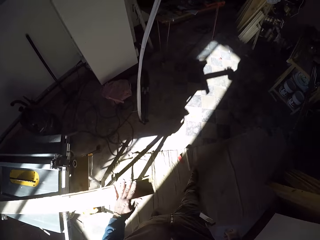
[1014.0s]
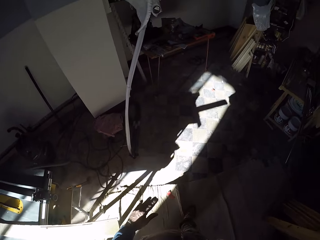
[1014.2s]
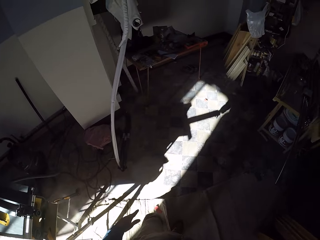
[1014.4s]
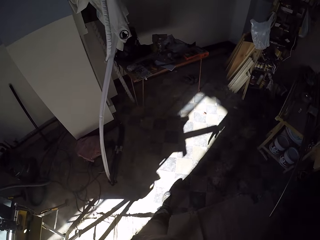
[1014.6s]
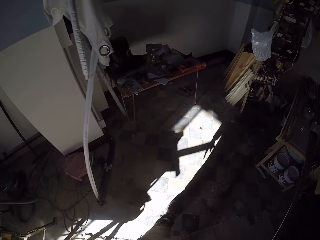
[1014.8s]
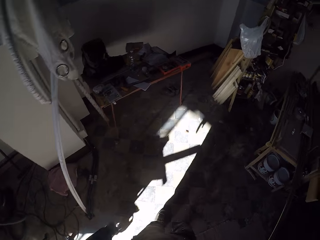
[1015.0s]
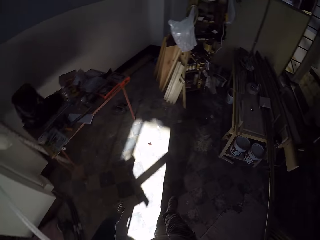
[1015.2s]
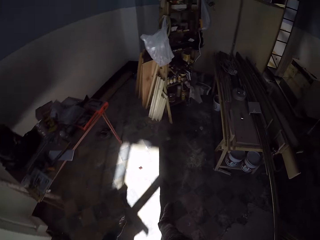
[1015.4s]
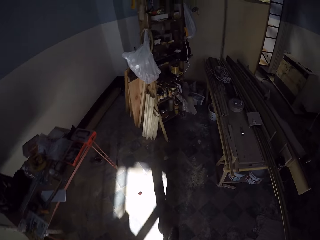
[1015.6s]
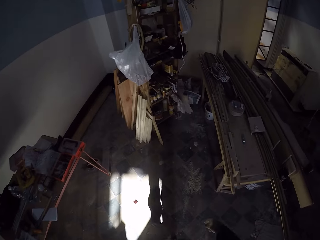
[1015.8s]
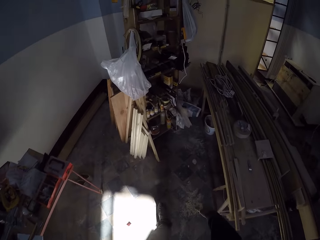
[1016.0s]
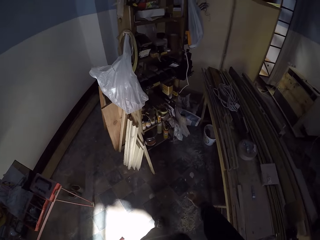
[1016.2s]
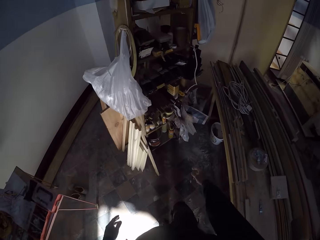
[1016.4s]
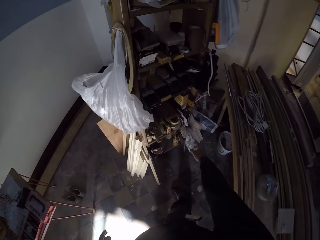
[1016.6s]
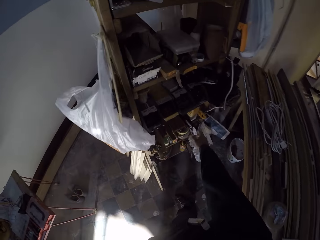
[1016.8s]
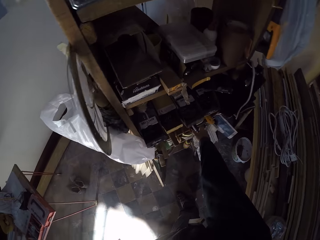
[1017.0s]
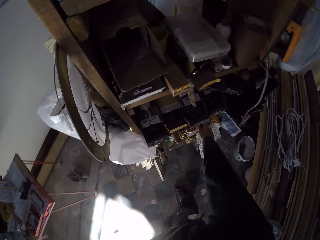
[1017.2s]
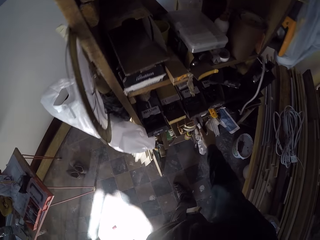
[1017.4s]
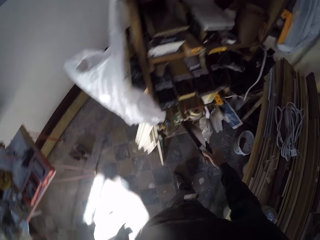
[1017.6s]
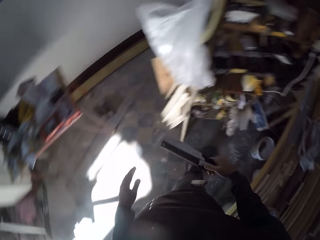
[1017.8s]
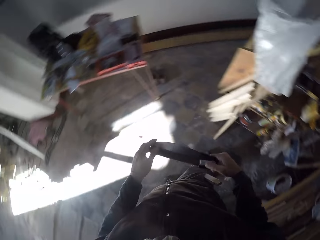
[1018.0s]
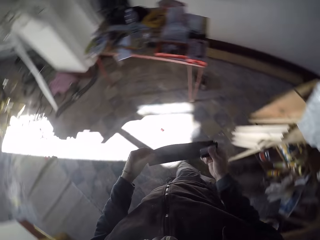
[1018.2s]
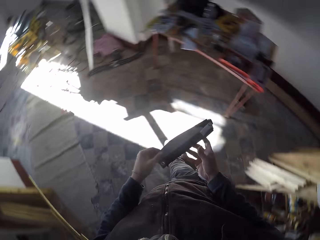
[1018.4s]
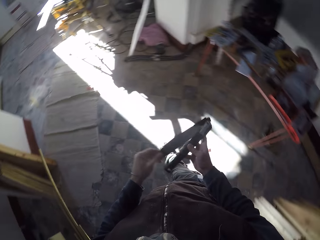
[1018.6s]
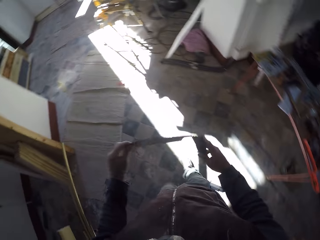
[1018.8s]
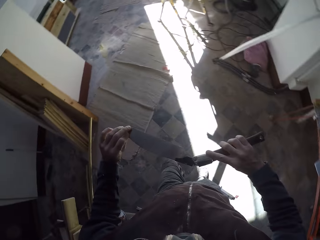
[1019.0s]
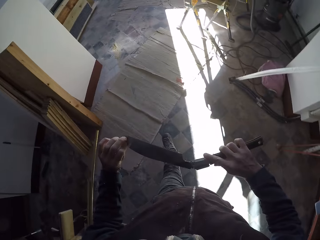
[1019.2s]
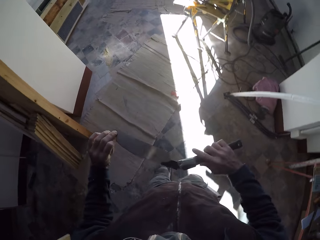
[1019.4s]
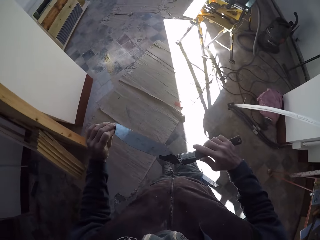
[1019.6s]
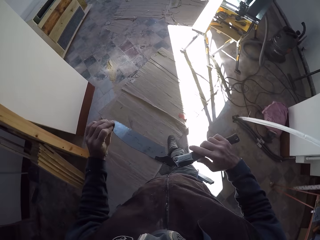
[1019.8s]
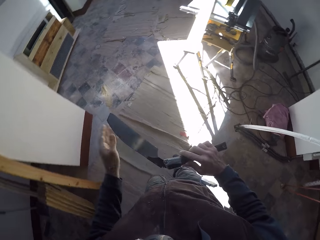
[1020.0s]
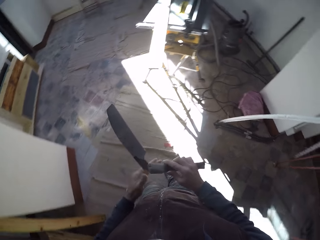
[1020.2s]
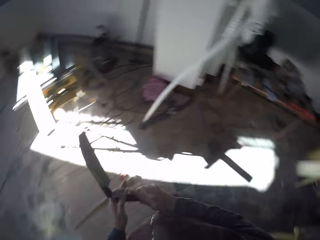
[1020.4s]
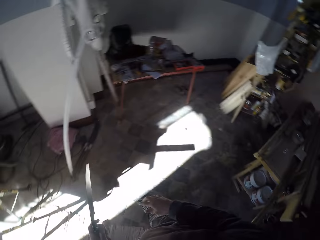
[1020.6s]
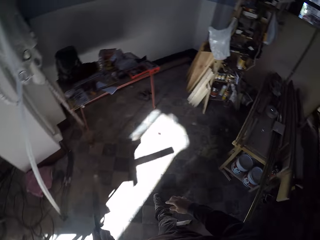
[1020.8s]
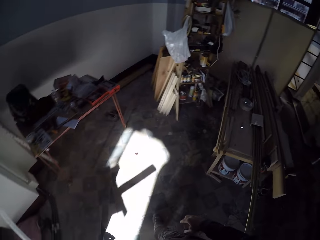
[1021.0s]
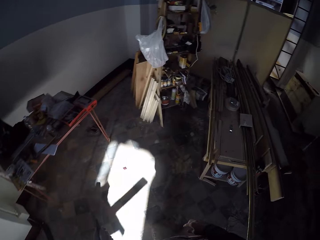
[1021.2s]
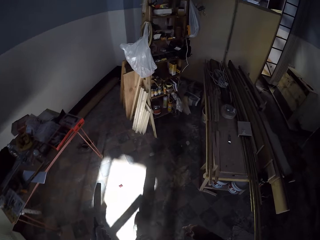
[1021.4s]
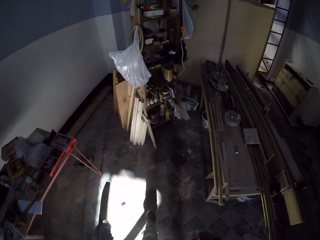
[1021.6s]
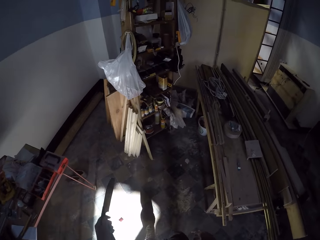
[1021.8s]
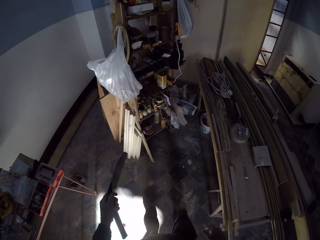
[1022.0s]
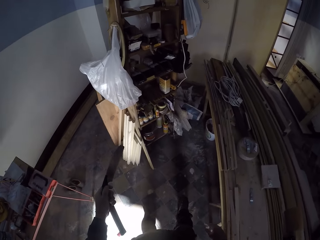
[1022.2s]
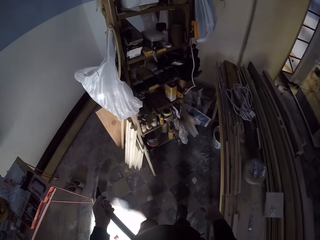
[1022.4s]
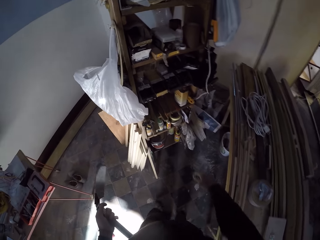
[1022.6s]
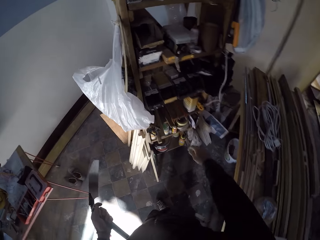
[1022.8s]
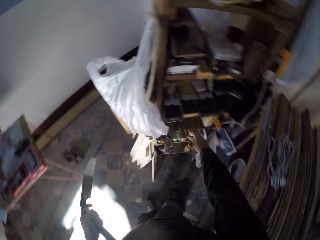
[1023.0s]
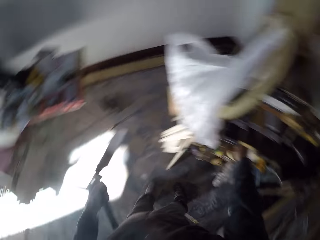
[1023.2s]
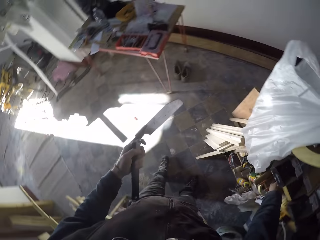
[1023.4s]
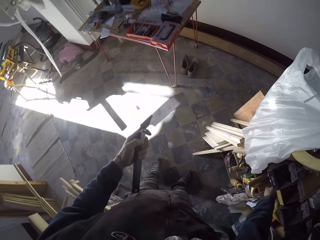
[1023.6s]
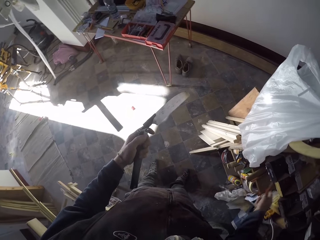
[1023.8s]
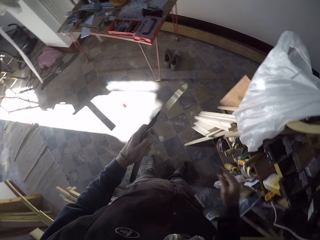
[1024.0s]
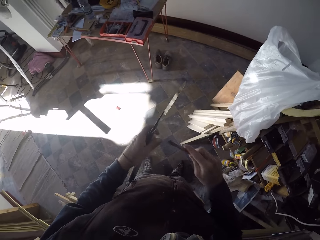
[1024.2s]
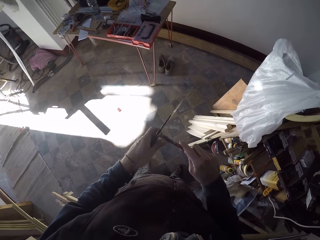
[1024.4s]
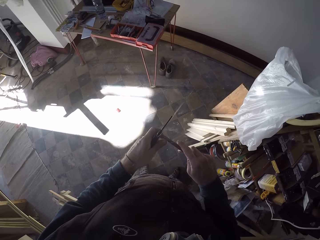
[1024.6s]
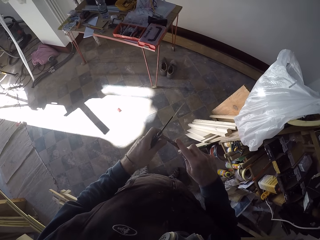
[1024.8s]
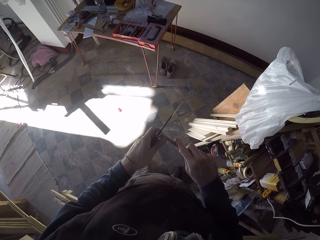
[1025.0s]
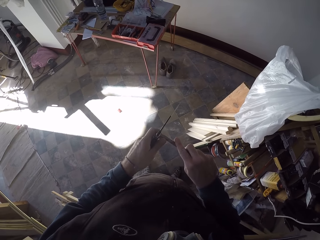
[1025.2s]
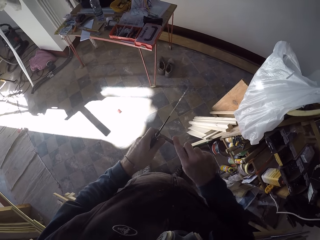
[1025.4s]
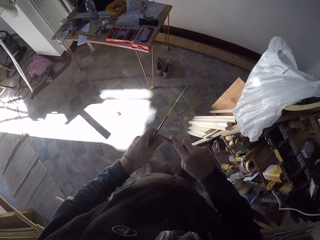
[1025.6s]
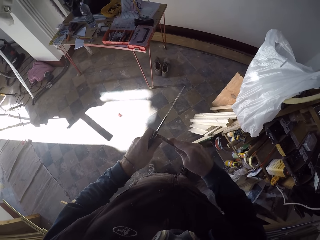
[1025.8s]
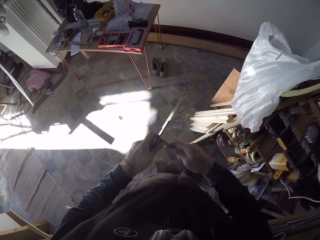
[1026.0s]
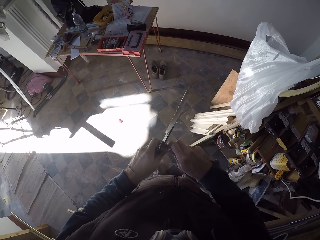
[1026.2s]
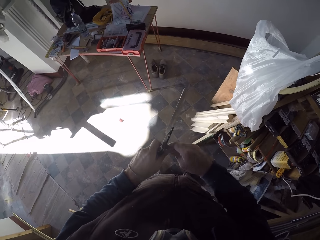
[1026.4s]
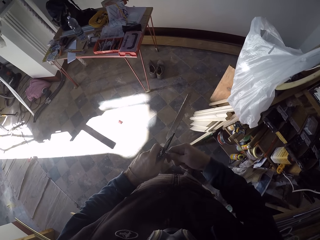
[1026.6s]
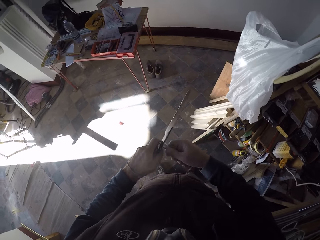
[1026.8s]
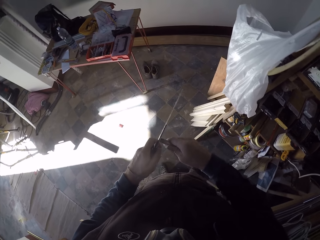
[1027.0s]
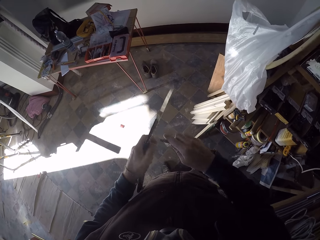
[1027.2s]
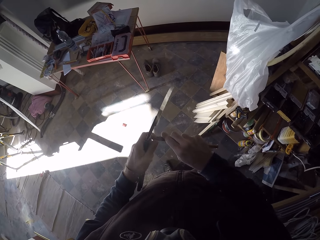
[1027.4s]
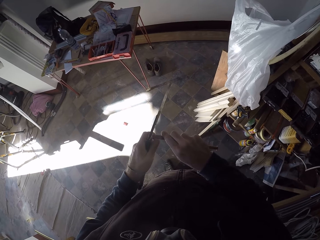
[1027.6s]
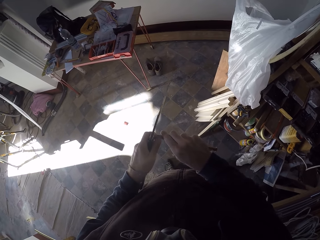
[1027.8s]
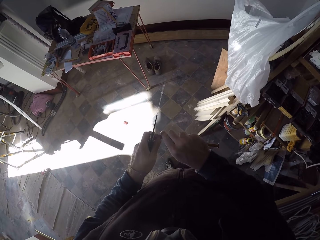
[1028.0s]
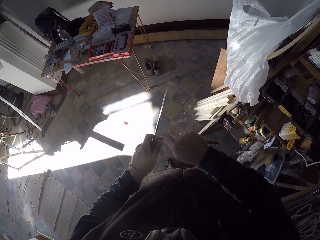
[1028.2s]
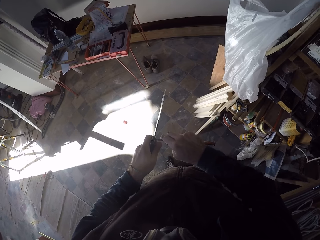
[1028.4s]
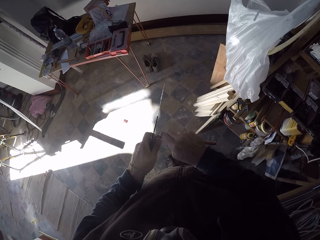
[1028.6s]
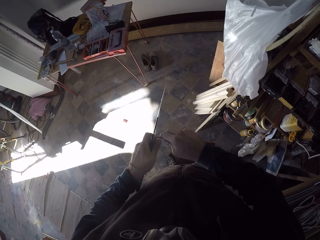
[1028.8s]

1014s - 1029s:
The camera wearer walks towards a shelf. He picks up a saw from the shelf with his right hand. He holds the saw with both hands. He walks towards the workbench and turns around. He opens the saw with both hands. He turns towards the shelf. He holds the saw with his left hand. He walks in the workshop. He picks a screwdriver from the shelf with his right hand. He tightens the joint of the saw in his left hand with the screwdriver in his right hand.

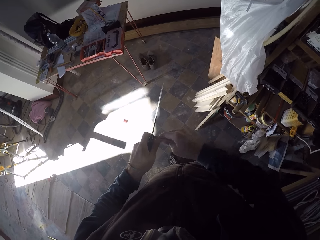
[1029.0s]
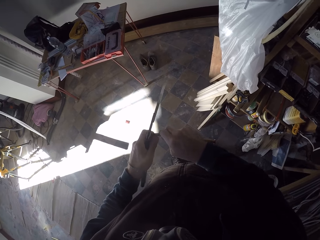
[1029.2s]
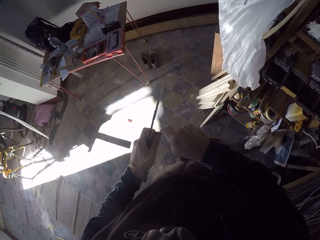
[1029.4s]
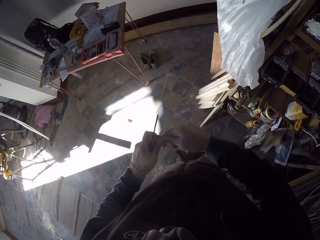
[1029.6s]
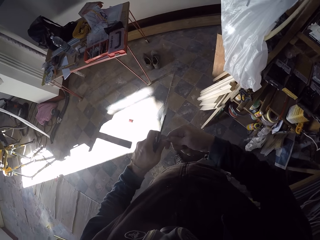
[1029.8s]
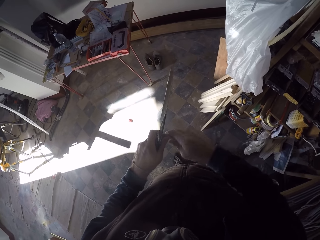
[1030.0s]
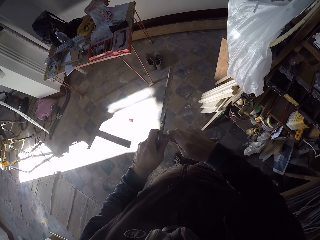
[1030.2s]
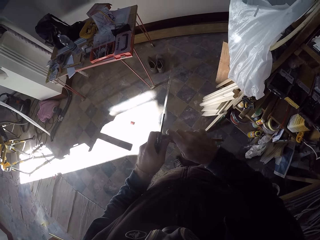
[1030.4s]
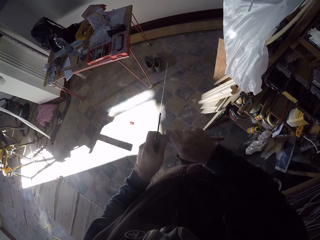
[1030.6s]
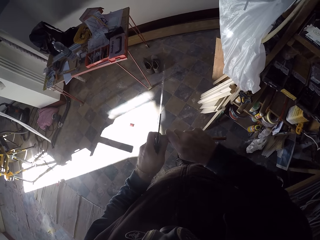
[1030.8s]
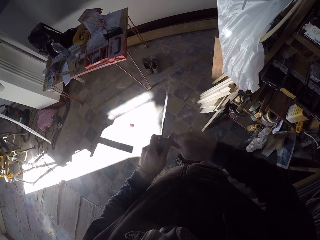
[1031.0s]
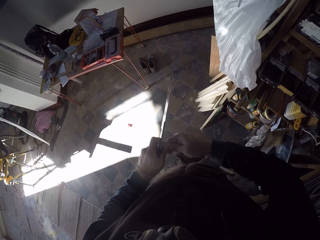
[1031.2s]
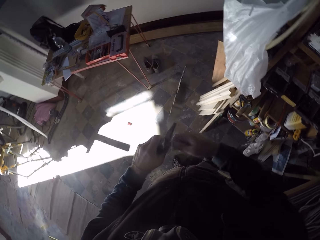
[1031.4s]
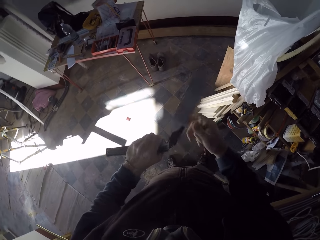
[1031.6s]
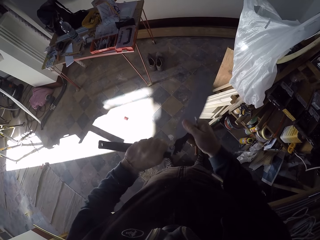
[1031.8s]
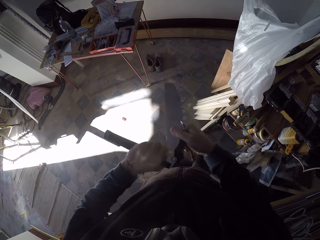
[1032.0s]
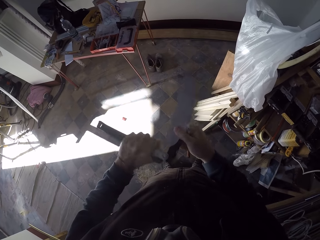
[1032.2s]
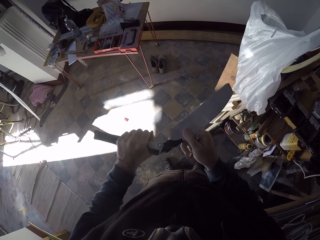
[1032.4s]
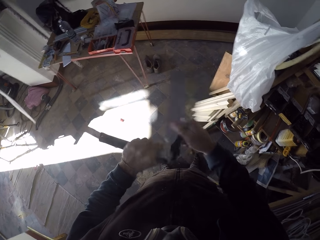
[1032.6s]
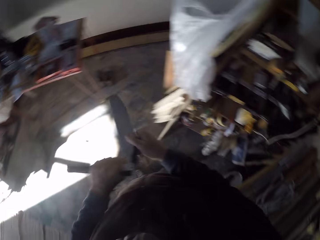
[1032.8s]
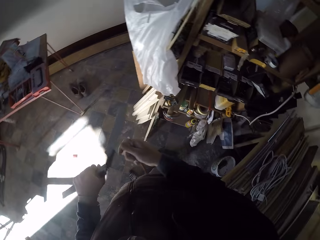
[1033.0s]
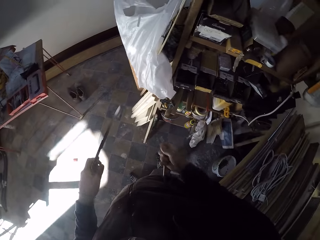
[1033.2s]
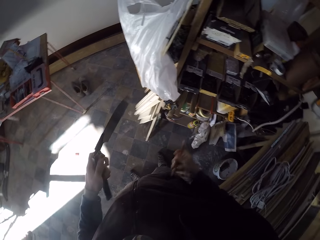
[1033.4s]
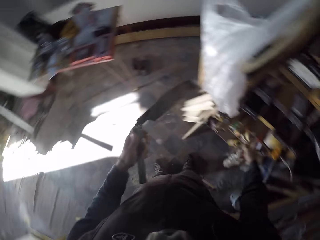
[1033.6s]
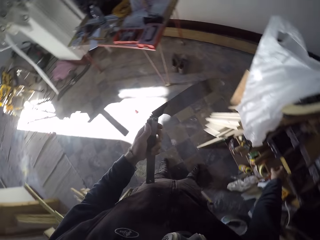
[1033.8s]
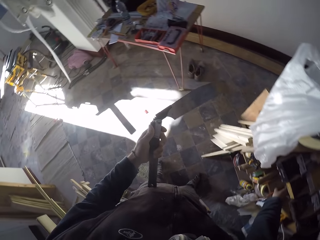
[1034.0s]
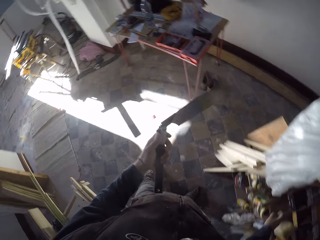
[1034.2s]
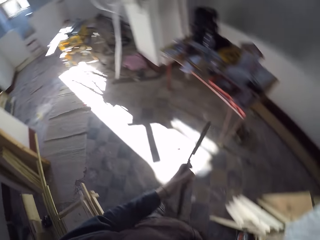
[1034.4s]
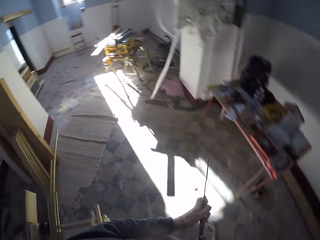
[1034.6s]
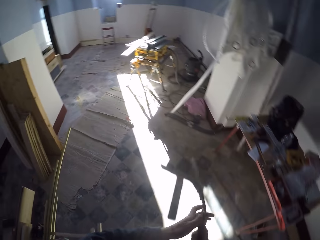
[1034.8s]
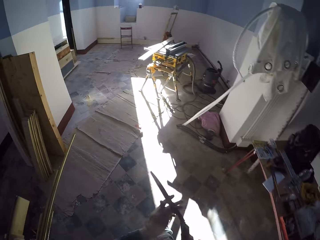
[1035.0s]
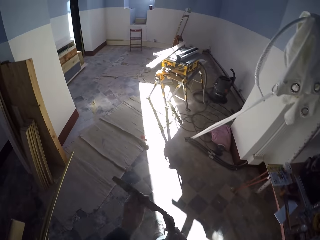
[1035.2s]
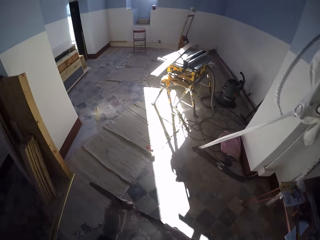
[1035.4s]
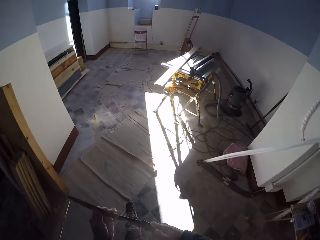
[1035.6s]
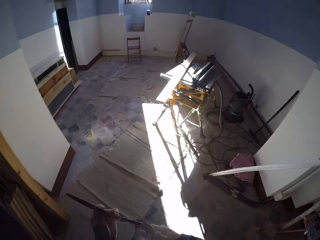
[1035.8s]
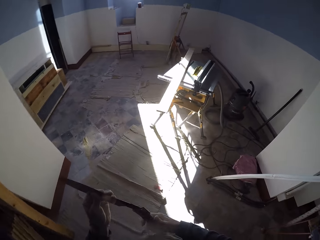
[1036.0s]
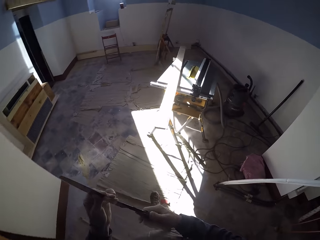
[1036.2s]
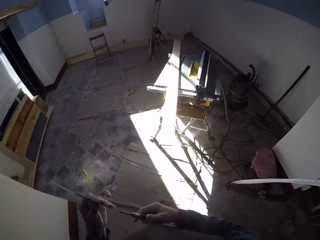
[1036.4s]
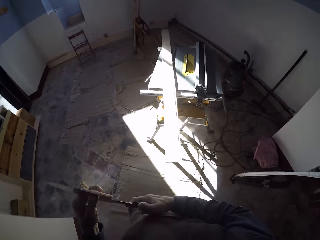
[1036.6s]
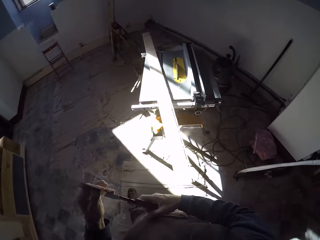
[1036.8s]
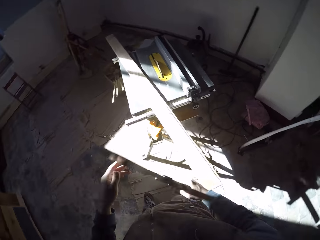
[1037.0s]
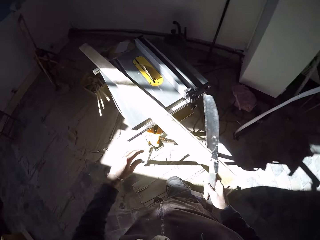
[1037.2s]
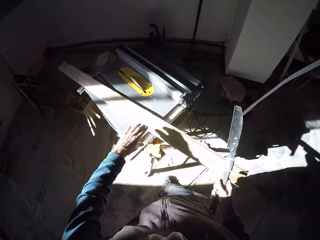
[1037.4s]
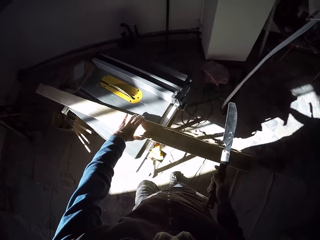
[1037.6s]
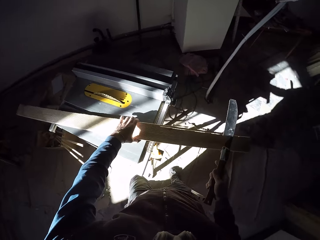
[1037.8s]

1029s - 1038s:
The camera wearer folds the saw tool. They turn around and walk towards the workbench.
